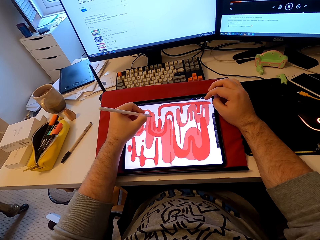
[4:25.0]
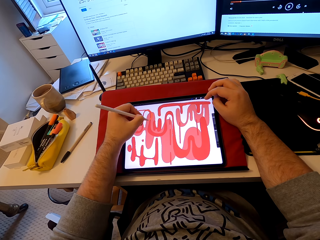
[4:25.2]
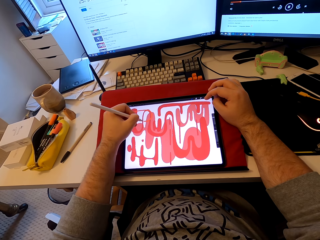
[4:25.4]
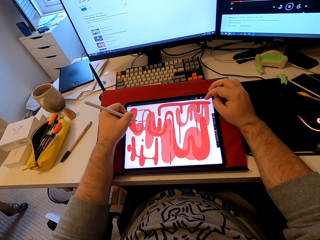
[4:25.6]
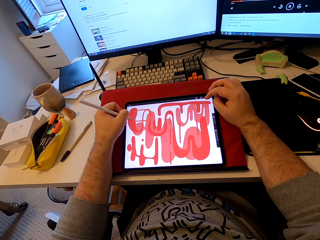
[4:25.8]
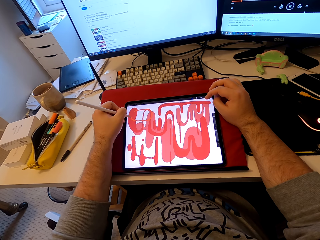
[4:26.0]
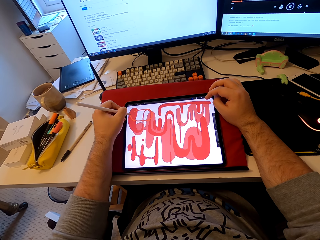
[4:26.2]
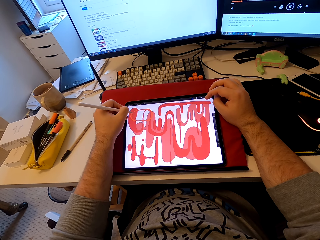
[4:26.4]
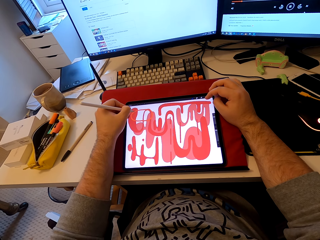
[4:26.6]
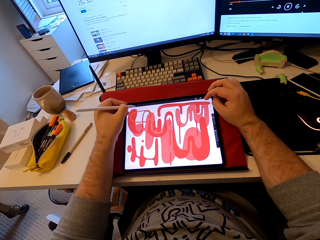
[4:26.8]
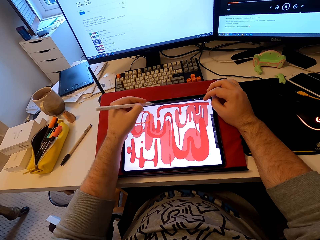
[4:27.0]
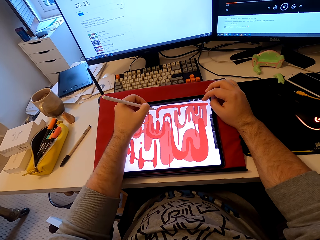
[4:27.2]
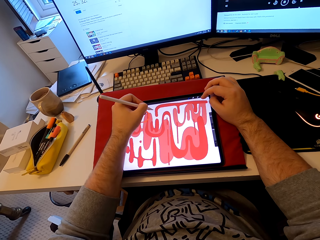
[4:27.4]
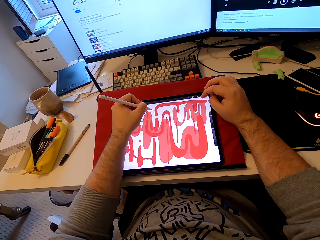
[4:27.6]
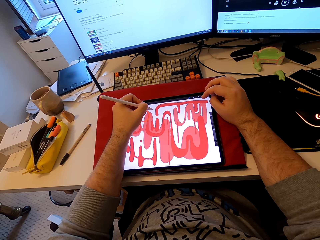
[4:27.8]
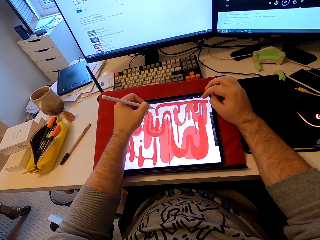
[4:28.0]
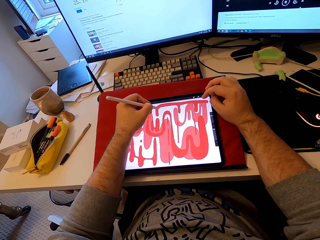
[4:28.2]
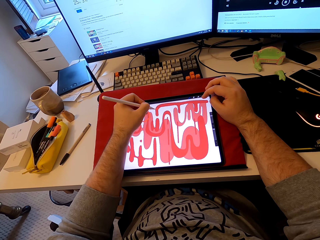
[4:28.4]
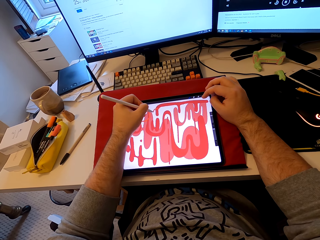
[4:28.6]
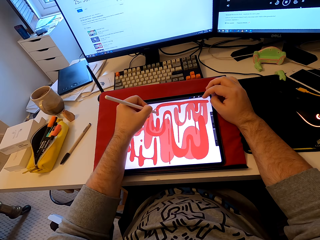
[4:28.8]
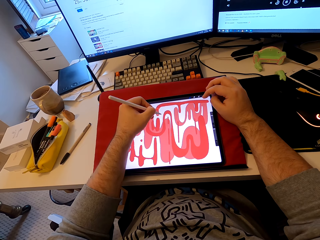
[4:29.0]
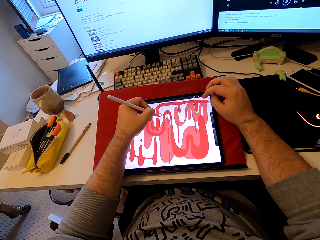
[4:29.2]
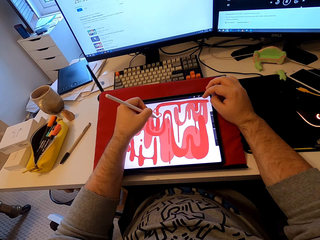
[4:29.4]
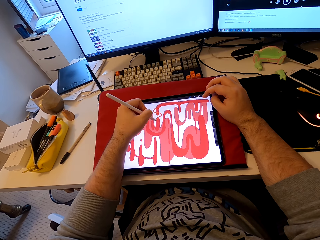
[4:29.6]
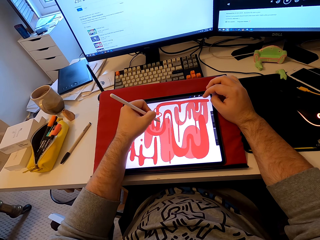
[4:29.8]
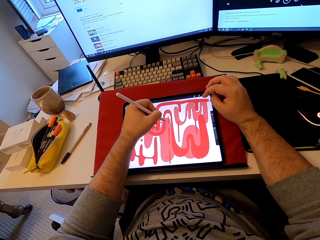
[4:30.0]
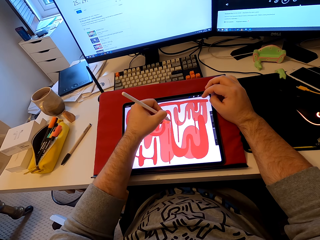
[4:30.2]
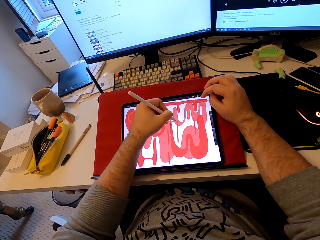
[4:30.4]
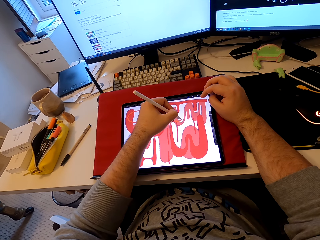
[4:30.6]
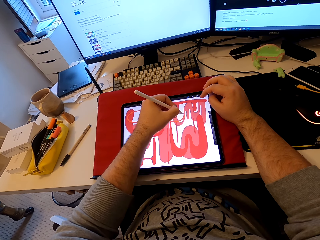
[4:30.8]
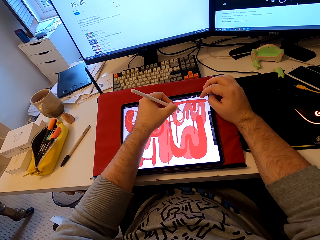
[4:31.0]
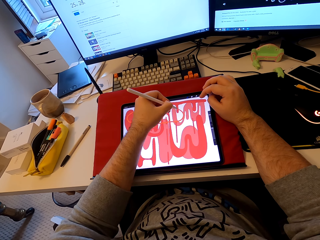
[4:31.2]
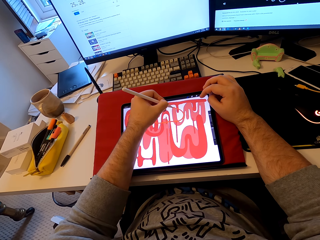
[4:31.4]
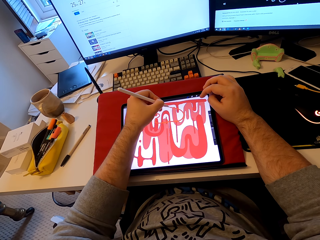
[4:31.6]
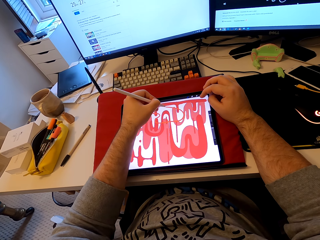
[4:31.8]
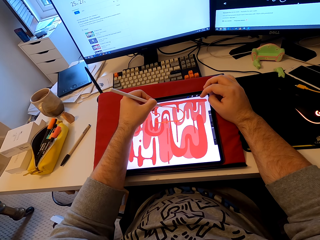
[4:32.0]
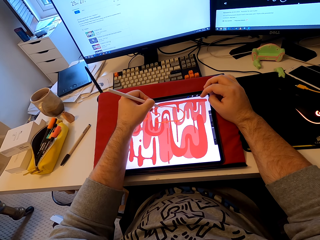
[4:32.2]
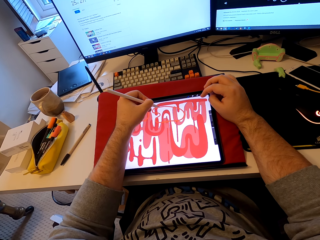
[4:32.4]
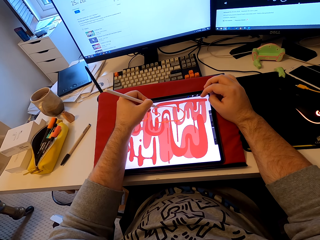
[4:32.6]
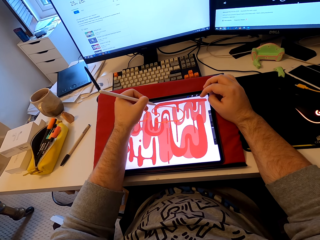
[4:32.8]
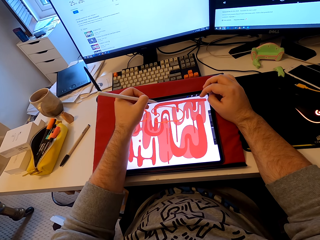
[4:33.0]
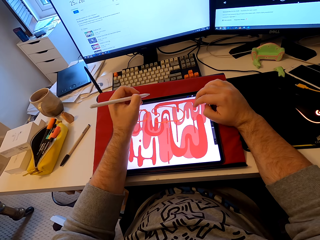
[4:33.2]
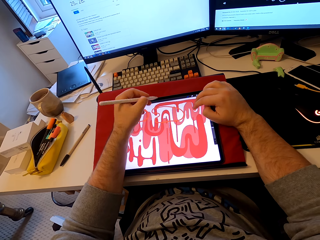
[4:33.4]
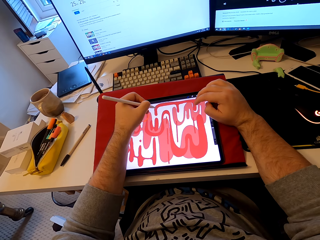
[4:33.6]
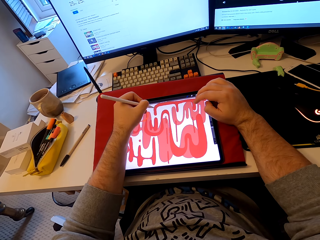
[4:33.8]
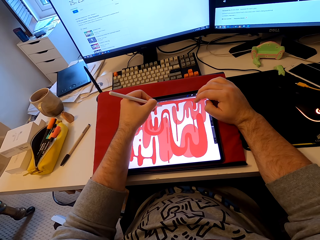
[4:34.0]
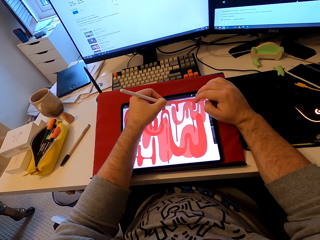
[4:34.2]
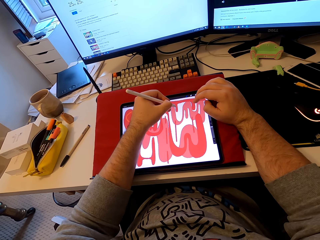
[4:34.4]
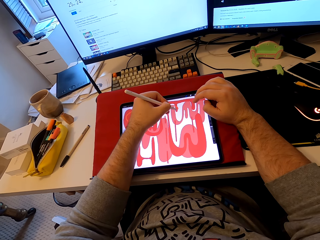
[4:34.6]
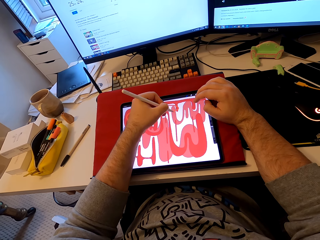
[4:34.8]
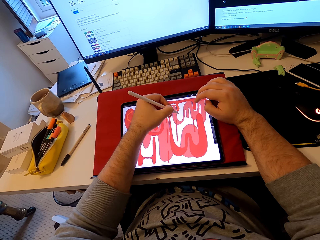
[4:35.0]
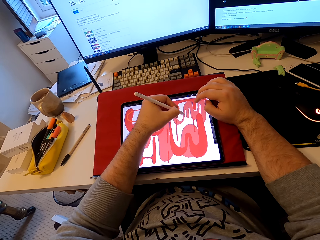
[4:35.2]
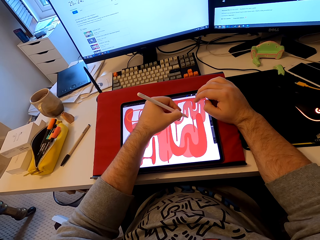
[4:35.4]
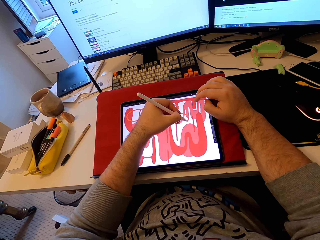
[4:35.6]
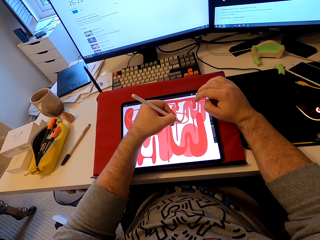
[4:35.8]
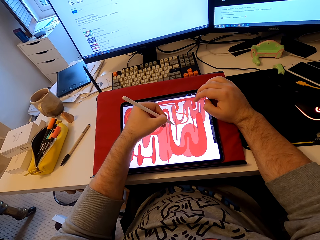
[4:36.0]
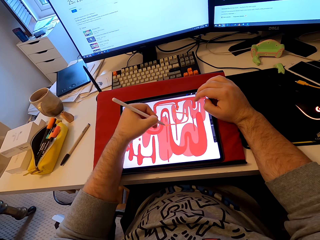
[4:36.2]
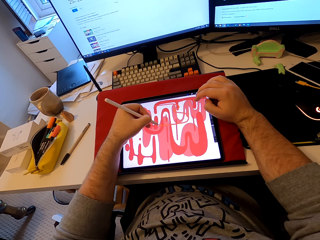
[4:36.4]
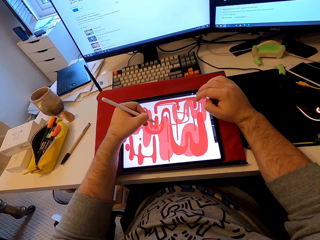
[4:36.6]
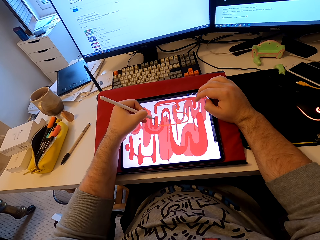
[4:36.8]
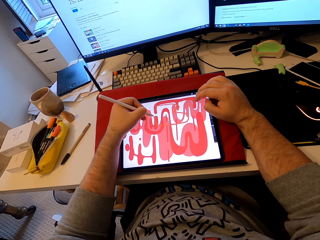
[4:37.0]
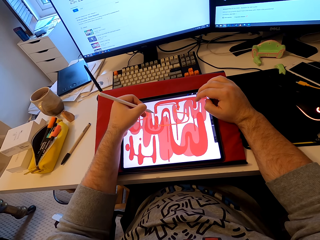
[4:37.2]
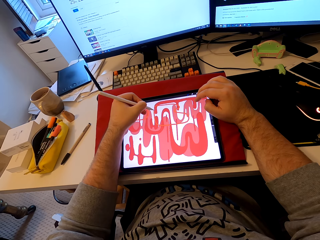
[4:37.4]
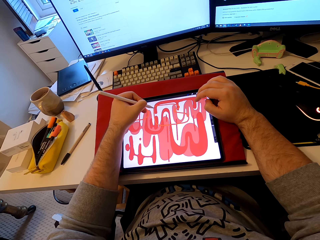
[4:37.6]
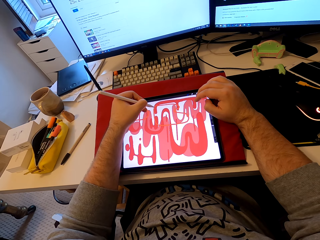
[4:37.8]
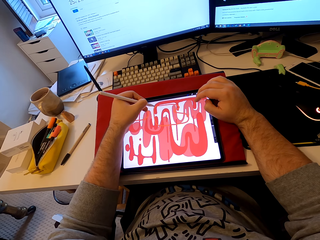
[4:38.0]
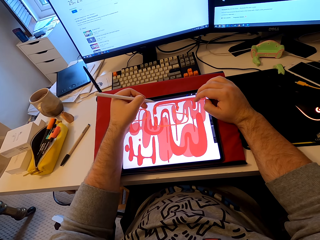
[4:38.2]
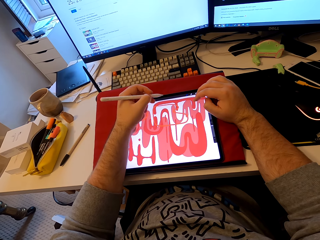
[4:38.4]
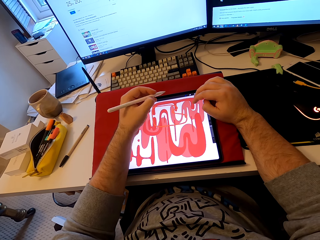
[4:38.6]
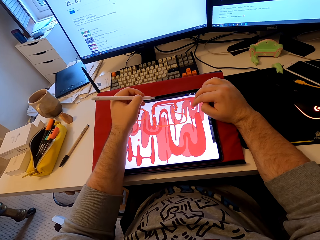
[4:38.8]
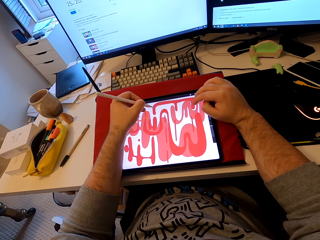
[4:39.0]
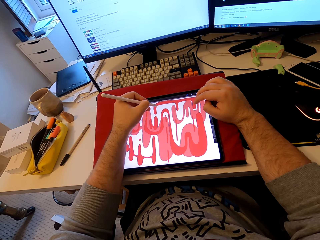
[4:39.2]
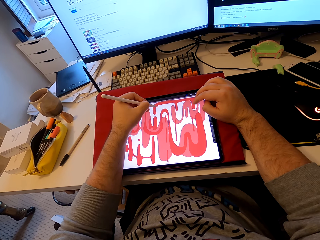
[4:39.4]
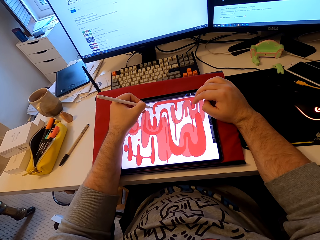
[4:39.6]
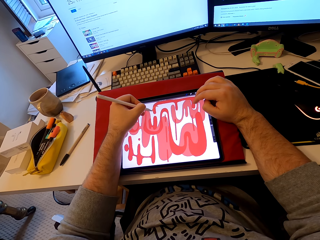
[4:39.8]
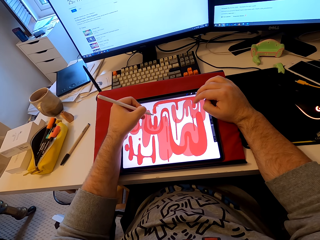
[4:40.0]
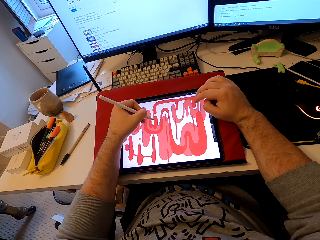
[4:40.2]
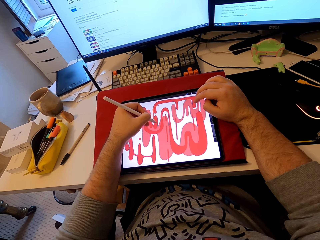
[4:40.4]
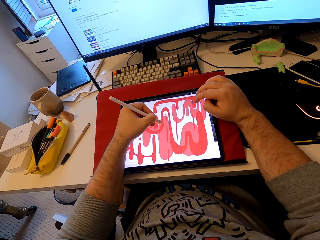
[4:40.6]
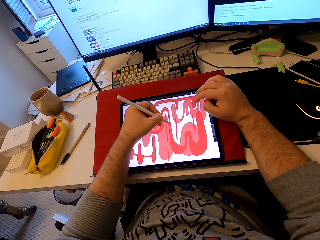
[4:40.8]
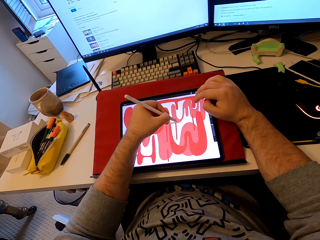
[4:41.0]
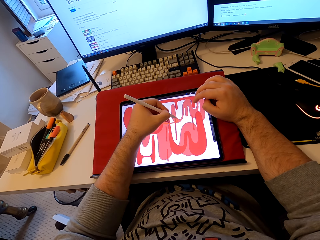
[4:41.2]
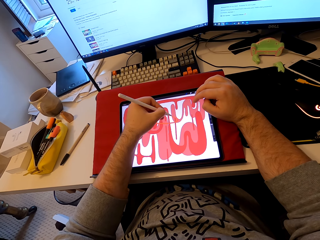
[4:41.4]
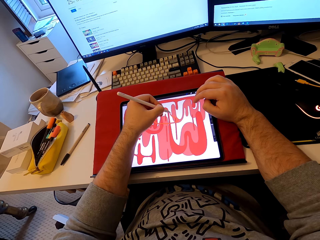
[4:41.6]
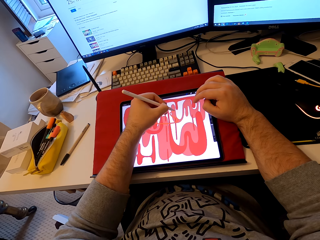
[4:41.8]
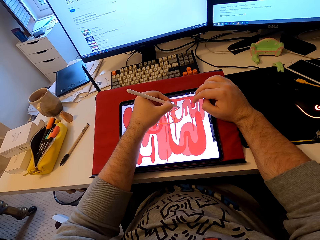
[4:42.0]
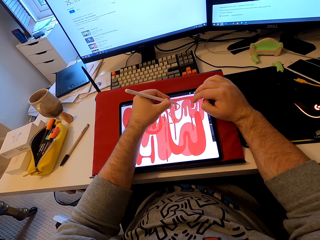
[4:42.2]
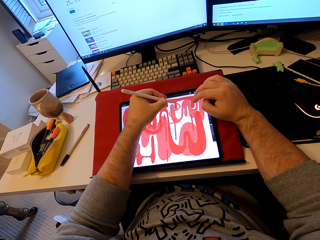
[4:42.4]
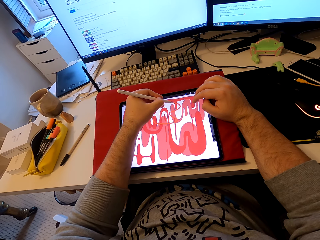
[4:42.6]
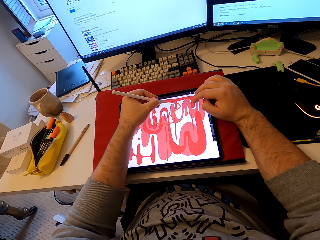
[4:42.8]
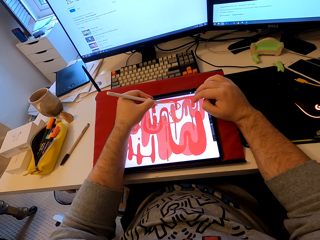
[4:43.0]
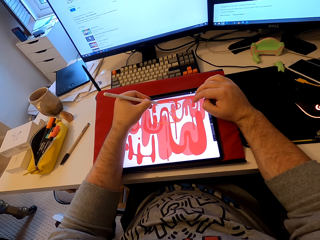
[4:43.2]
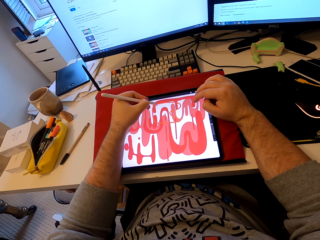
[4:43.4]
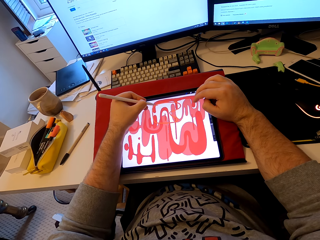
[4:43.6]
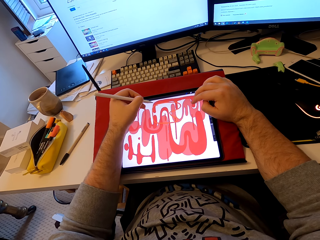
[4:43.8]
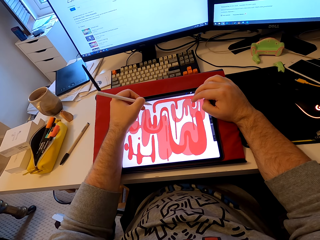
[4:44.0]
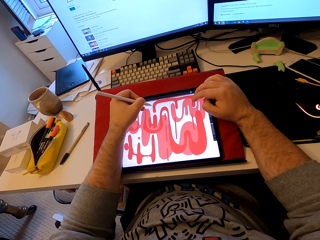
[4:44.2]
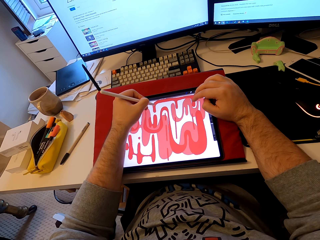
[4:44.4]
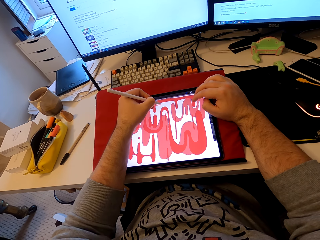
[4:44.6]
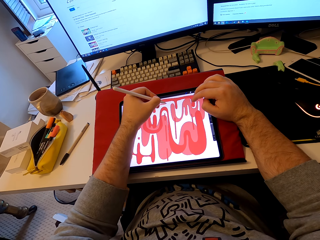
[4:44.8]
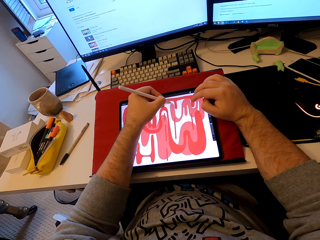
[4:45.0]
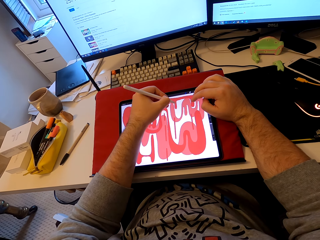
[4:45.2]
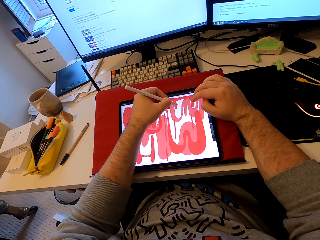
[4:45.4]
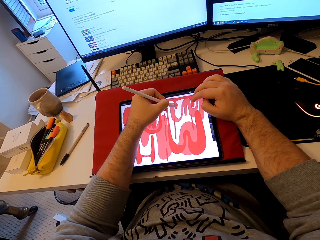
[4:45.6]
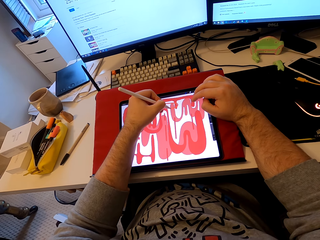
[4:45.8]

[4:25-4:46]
The camera wearer draws a pattern on the tablet with a stylus pen. They draw in the tablet with the stylus pen again.
